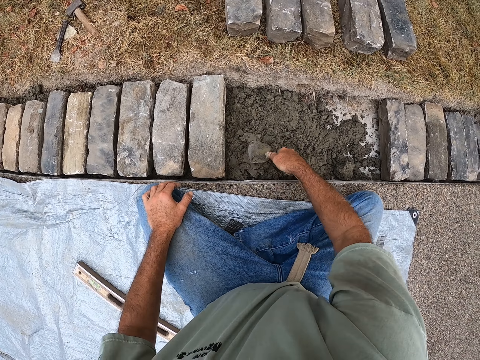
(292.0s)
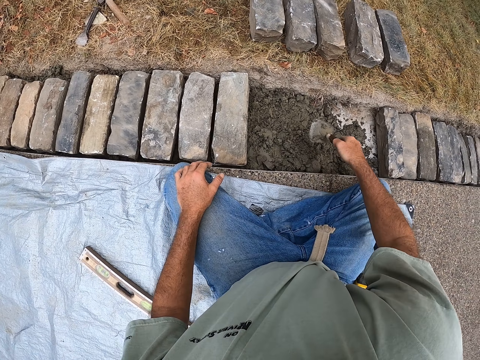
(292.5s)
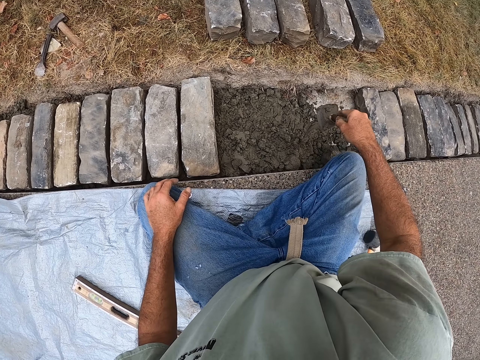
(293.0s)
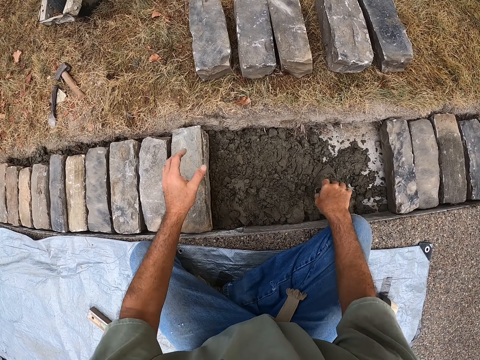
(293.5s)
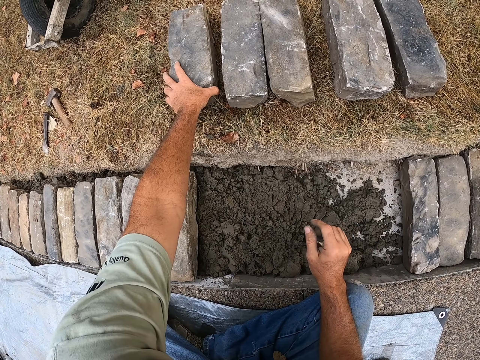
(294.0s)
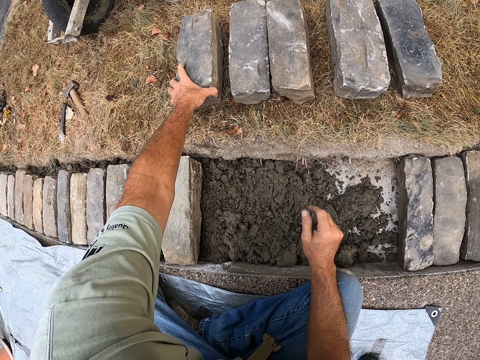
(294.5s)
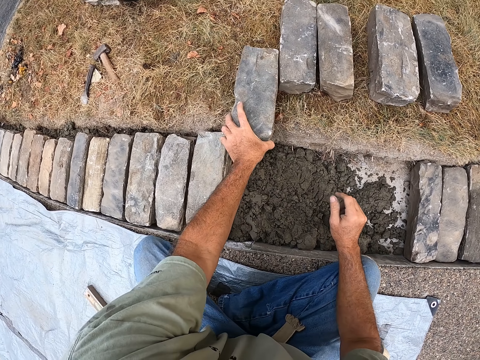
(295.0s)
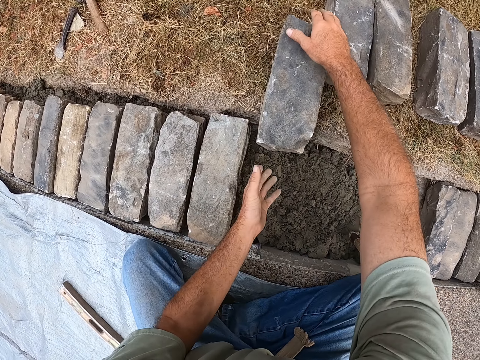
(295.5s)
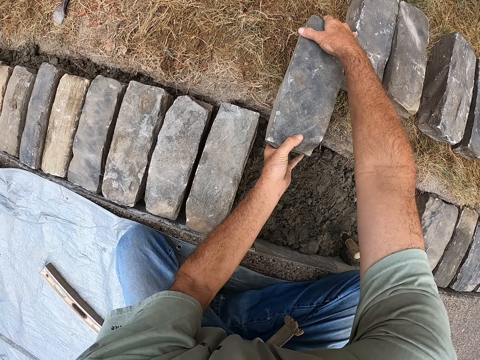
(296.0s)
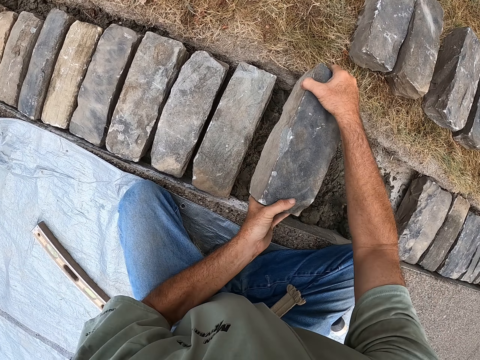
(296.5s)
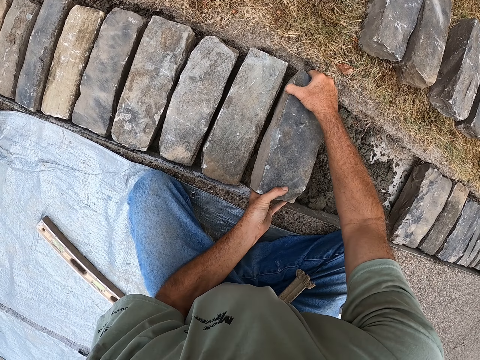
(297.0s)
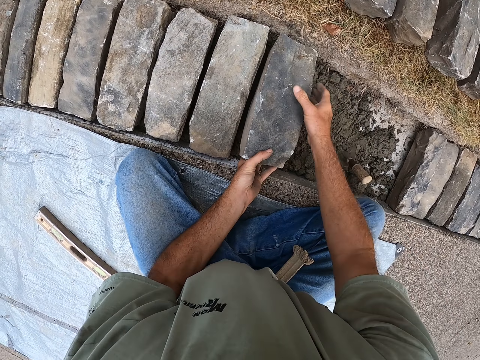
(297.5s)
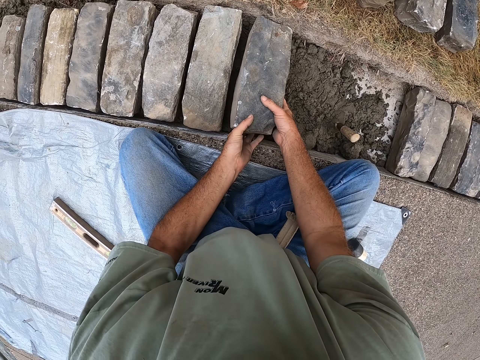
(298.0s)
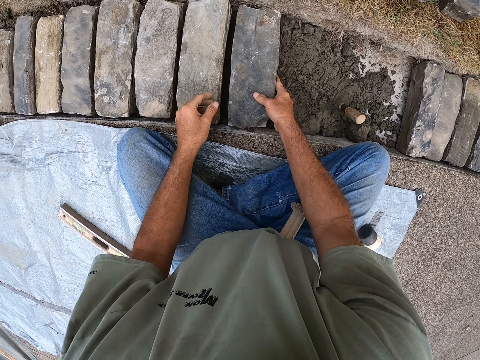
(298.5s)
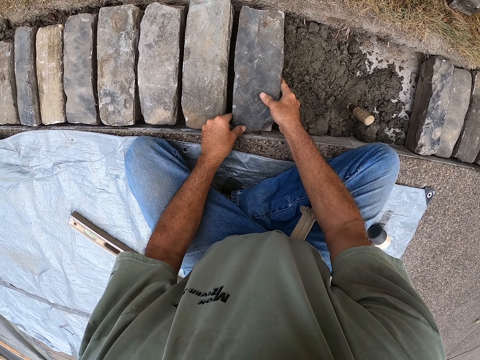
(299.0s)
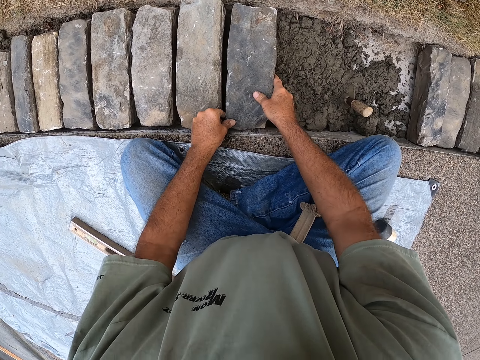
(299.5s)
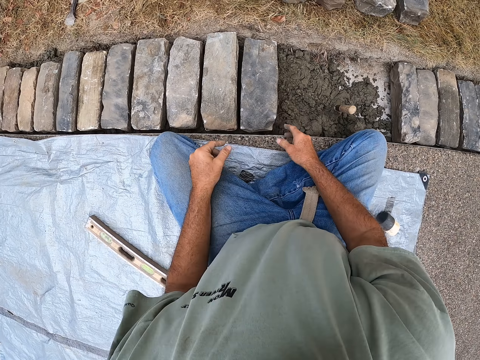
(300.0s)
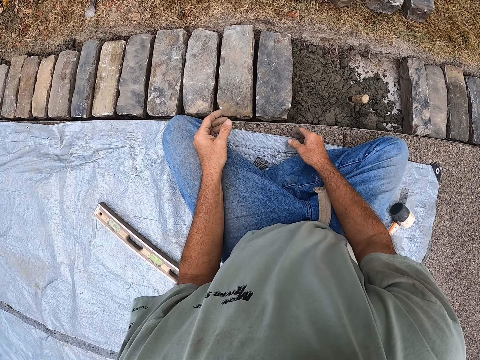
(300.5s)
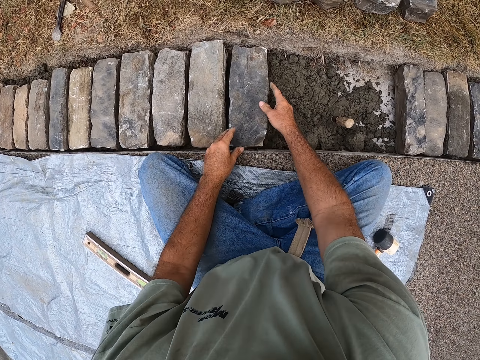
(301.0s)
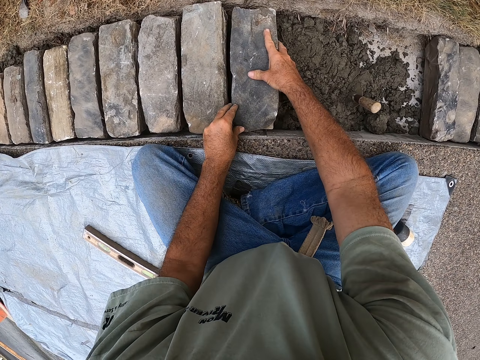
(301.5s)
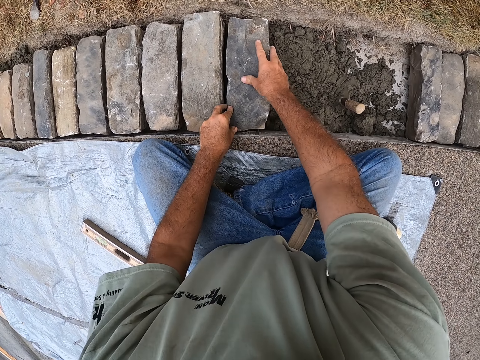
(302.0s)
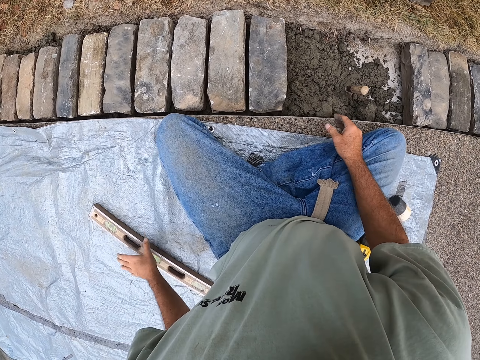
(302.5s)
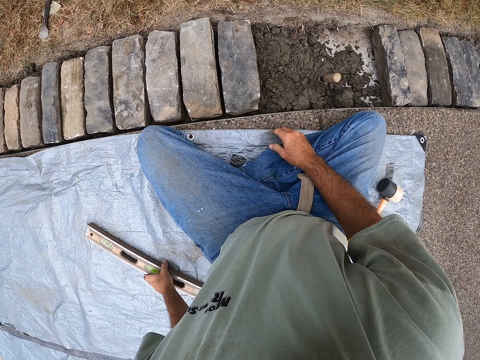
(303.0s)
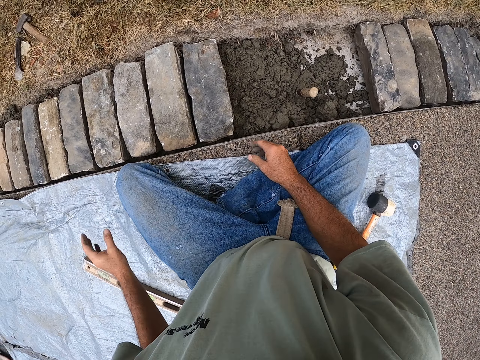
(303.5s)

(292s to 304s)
The camera wearer moves the brick into a ditch. They pick a building stone. They hold the brick inside the ditch. They stare at the brick in the ditch. They hold the brick inside the ditch. They stare at the brick in the ditch.

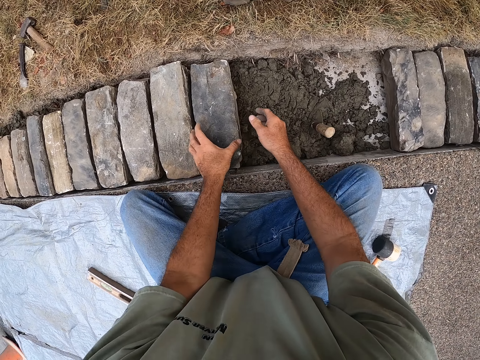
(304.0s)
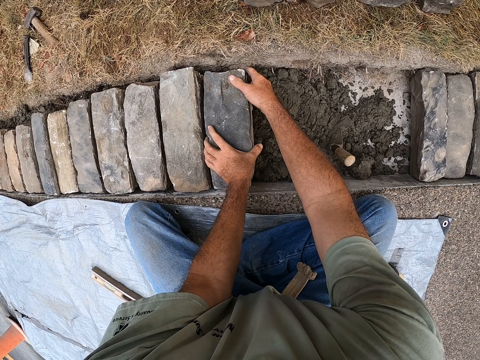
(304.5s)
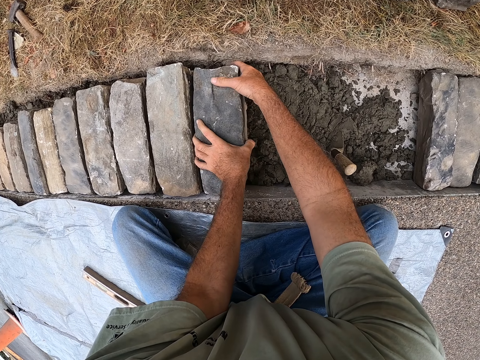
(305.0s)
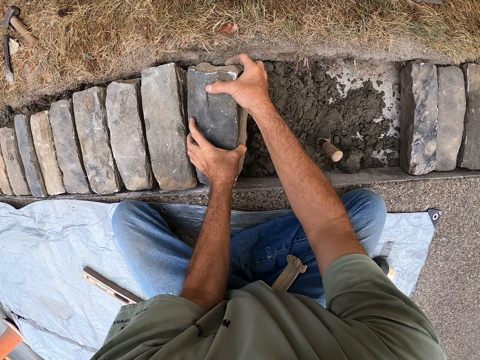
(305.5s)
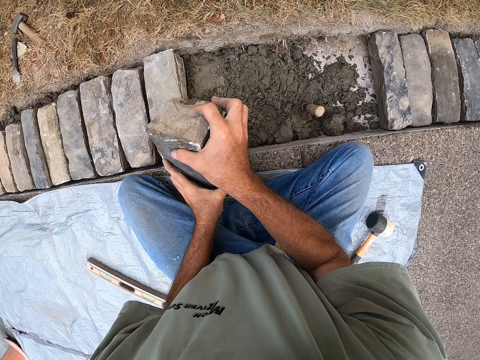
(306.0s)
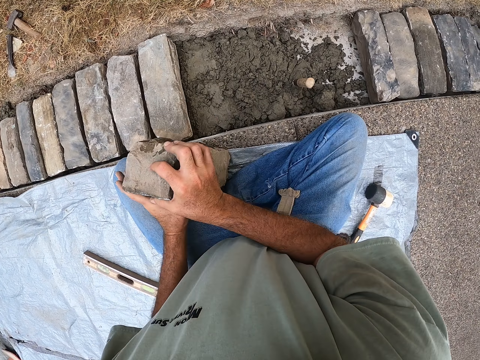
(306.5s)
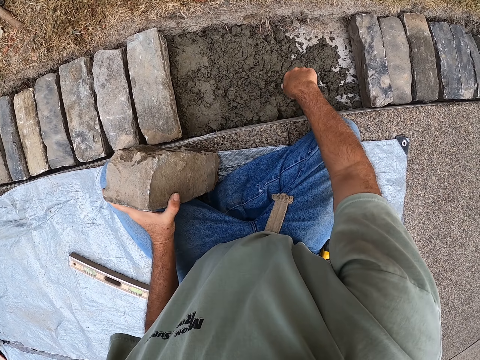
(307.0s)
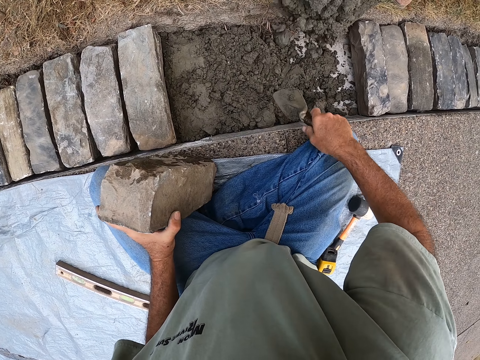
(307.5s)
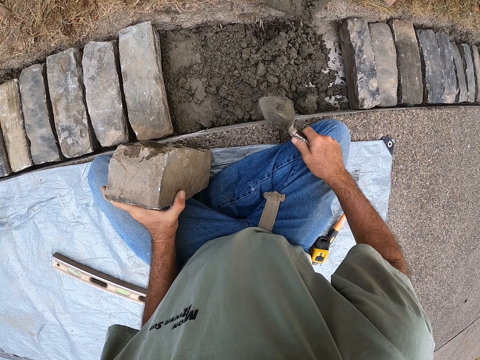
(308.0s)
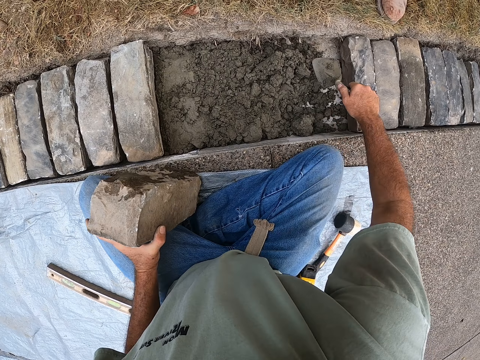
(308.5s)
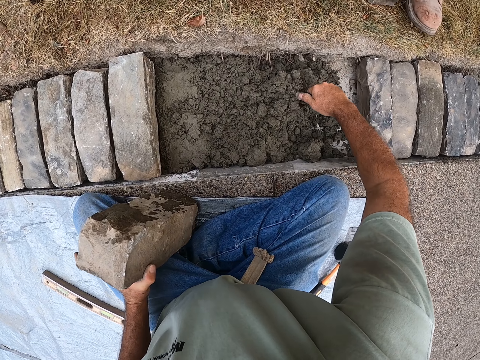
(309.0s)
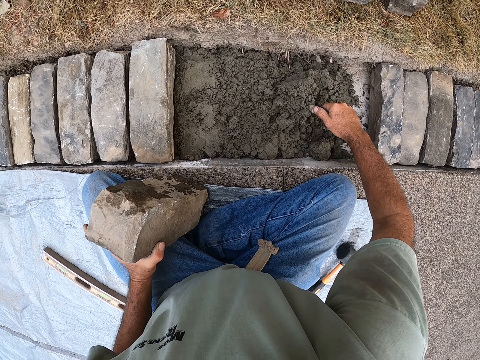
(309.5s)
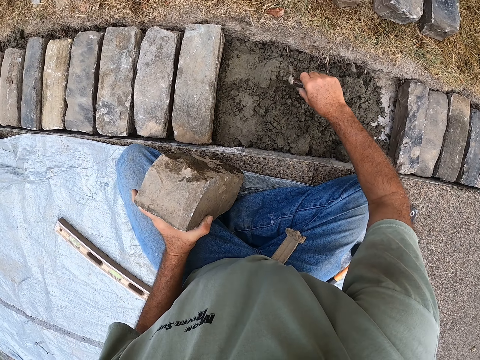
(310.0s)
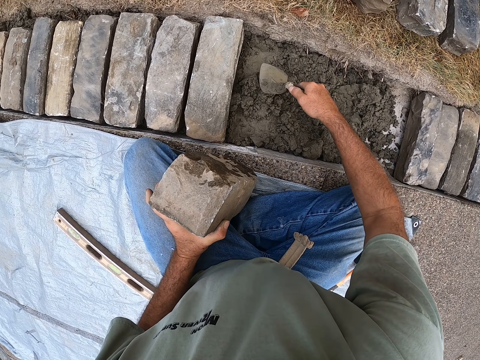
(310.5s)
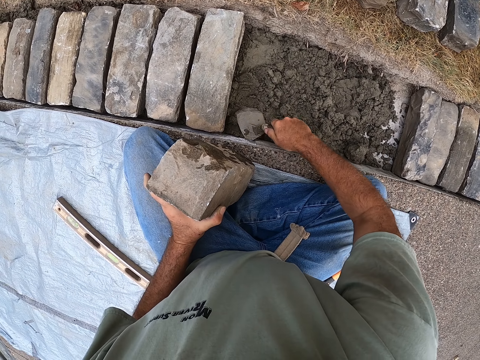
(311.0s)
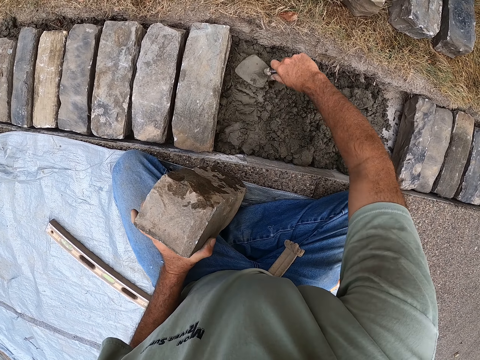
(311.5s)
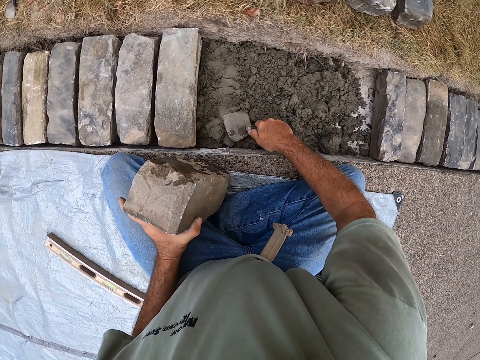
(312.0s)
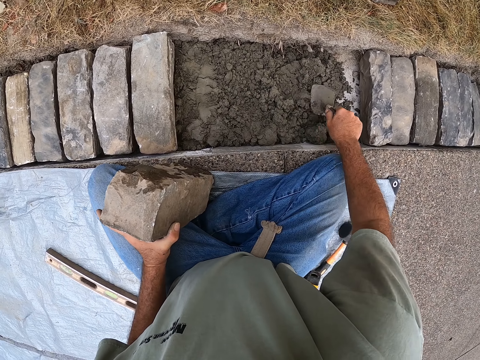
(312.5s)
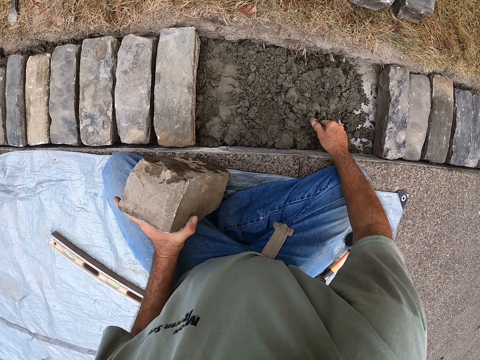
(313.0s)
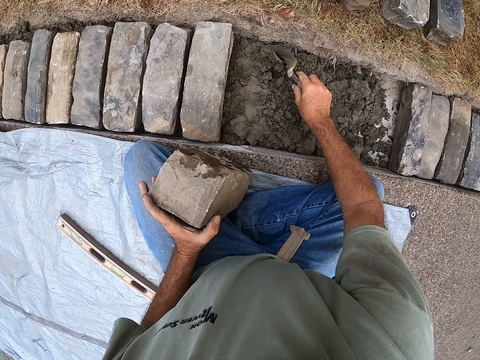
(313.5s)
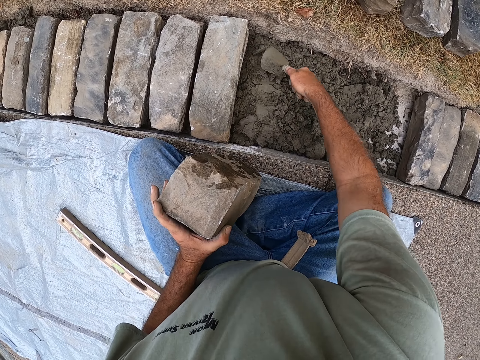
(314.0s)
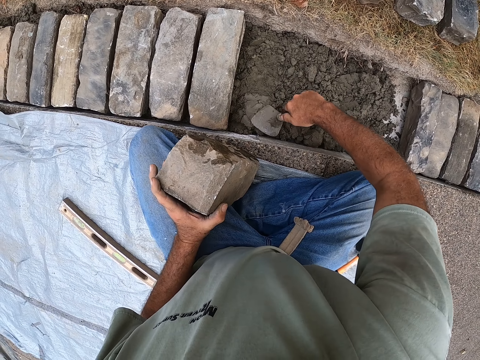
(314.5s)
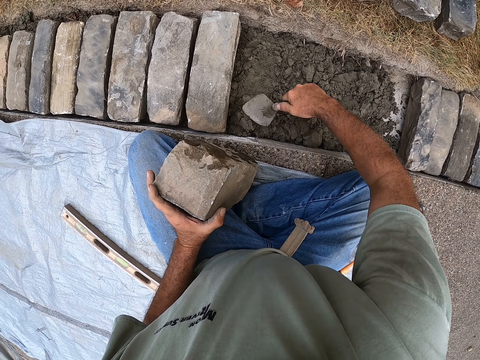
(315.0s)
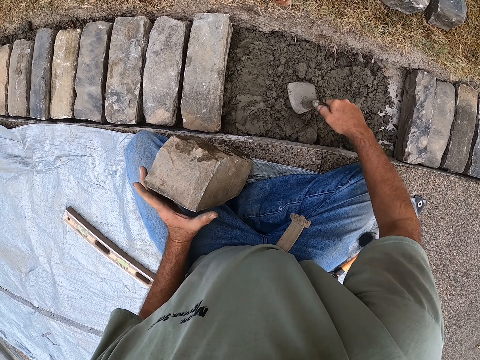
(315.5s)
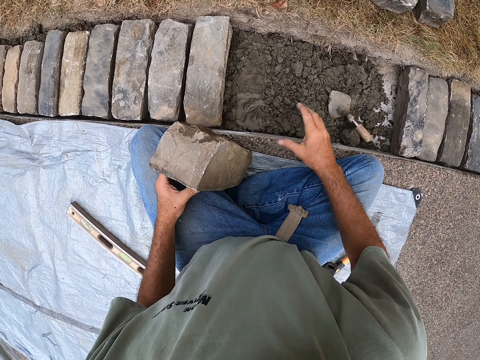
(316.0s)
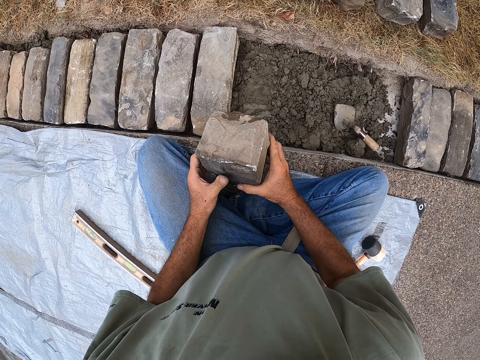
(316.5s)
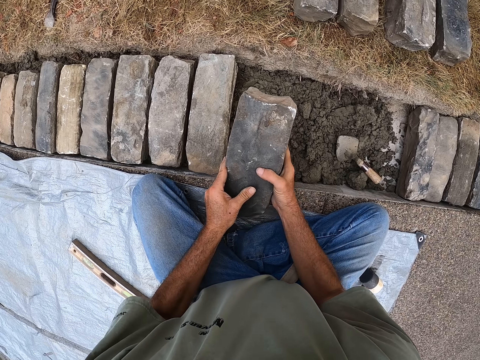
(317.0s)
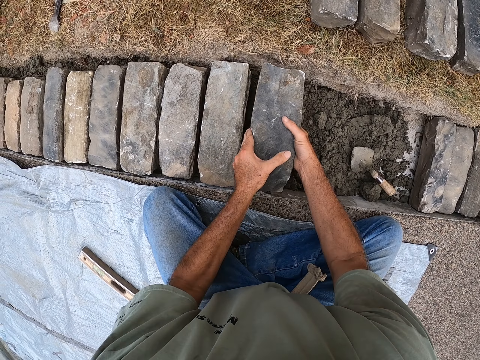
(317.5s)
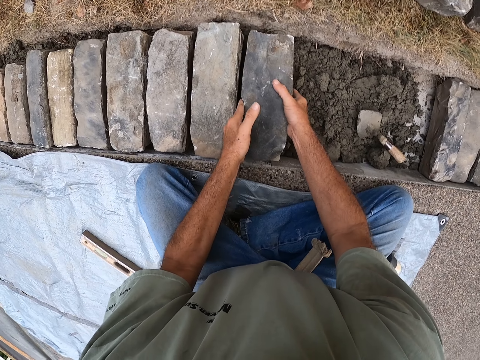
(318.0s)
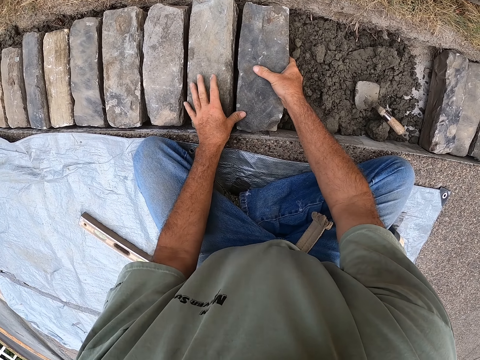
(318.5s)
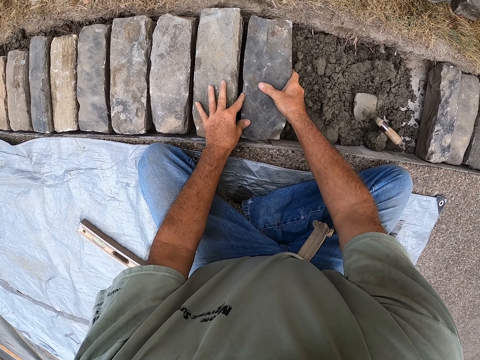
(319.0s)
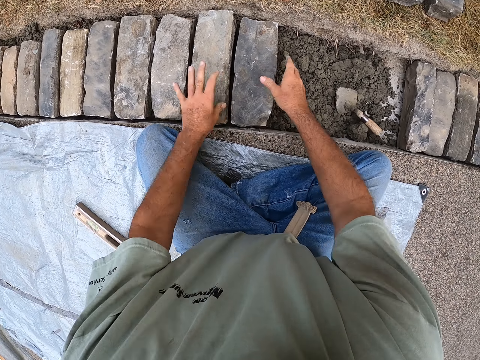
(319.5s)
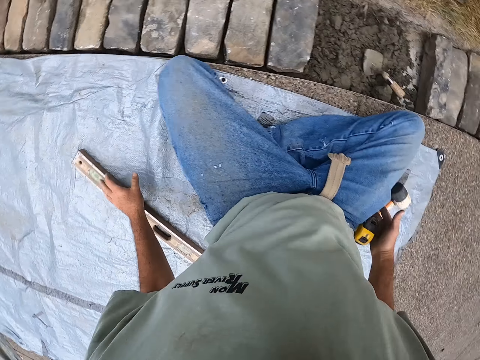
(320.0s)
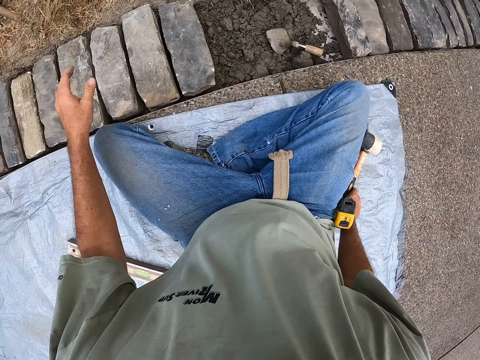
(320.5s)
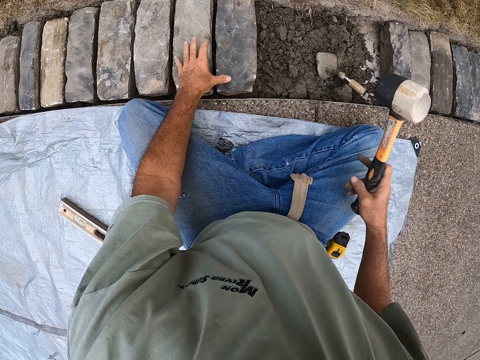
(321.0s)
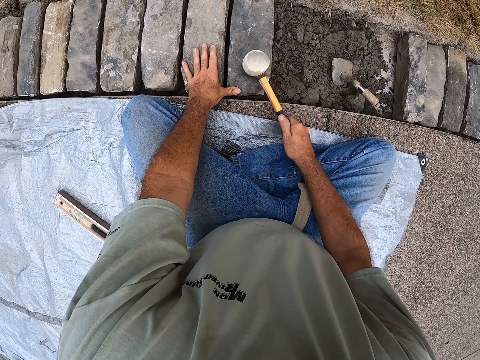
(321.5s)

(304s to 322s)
The camera wearer holds the brick inside the ditch. They place the building stone on the concrete. They remove the brick from the ditch. They pick up the trowel from the ditch. A person pours the mortar in the ditch. The camera wearer spreads the mortar with the trowel inside the ditch. They put the brick in the ditch, on the concrete. They hold the brick inside the ditch. They look around the ground. They pick up the rock hammer from the tent cloth.
